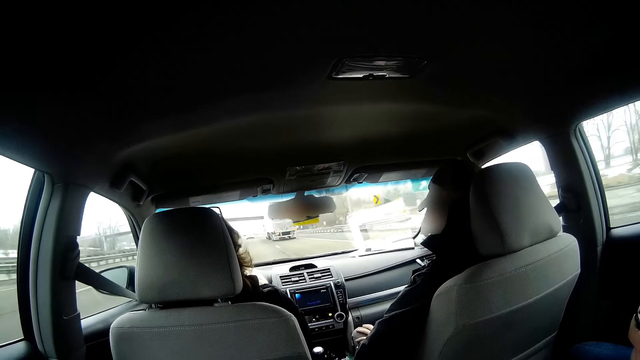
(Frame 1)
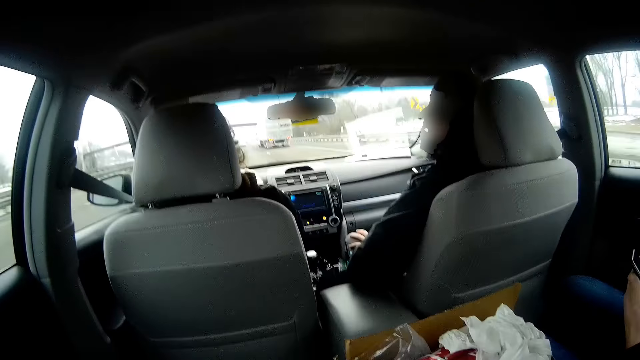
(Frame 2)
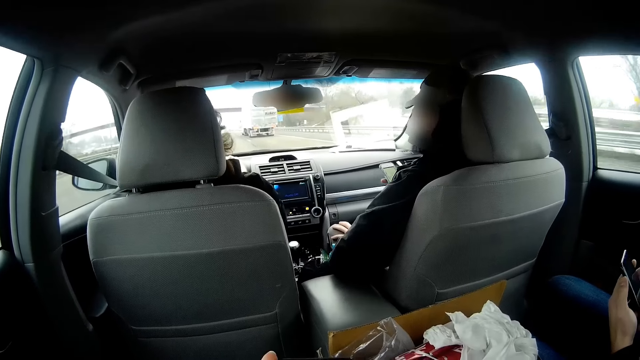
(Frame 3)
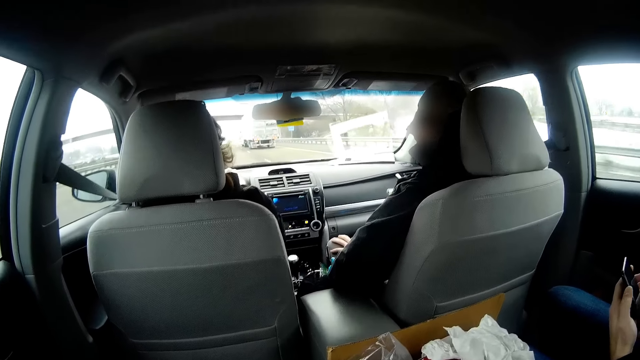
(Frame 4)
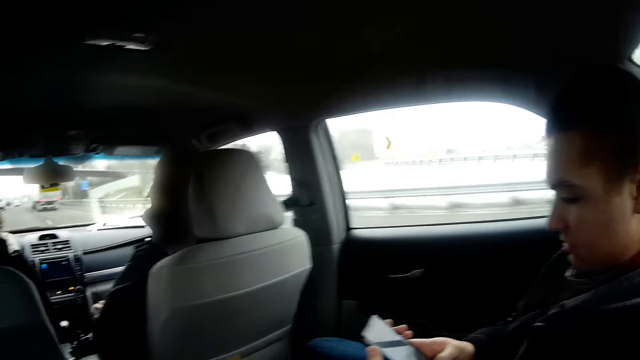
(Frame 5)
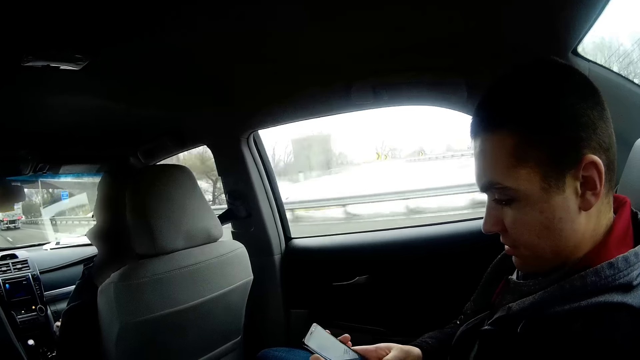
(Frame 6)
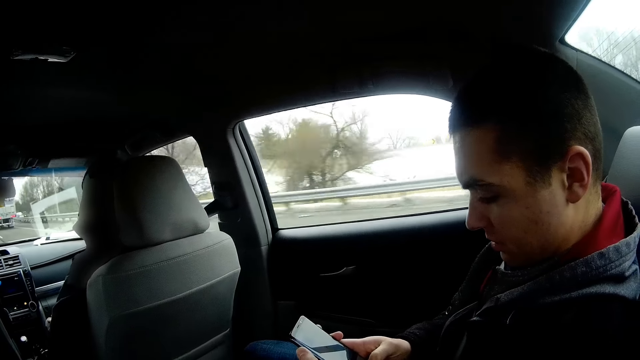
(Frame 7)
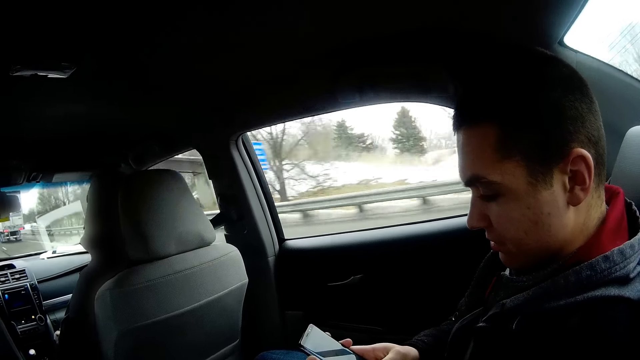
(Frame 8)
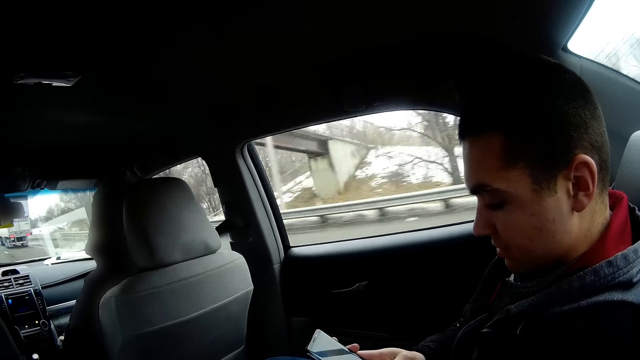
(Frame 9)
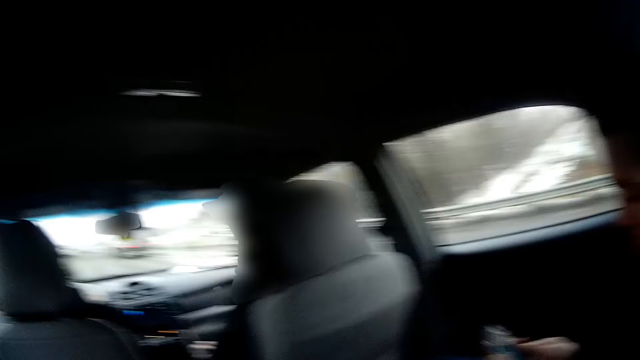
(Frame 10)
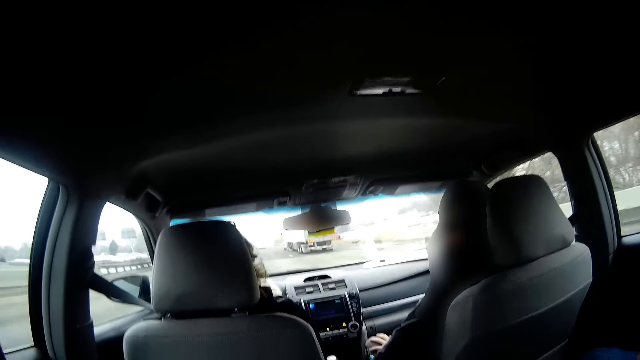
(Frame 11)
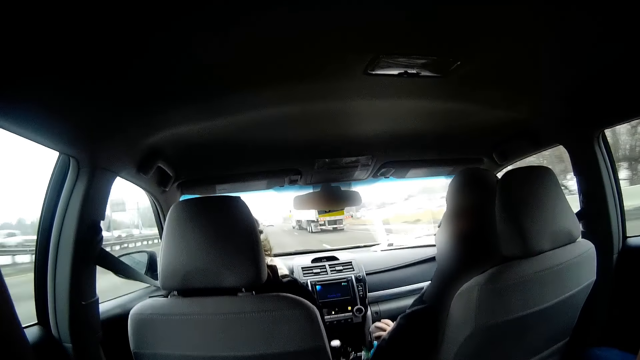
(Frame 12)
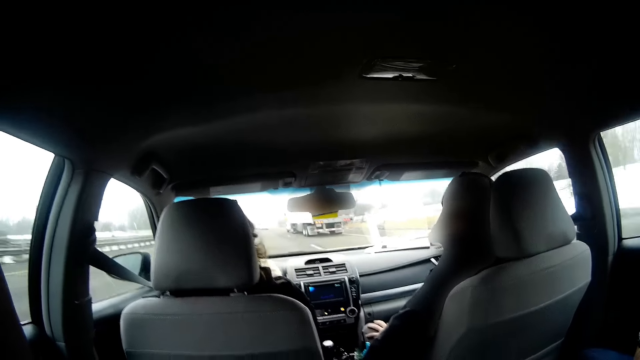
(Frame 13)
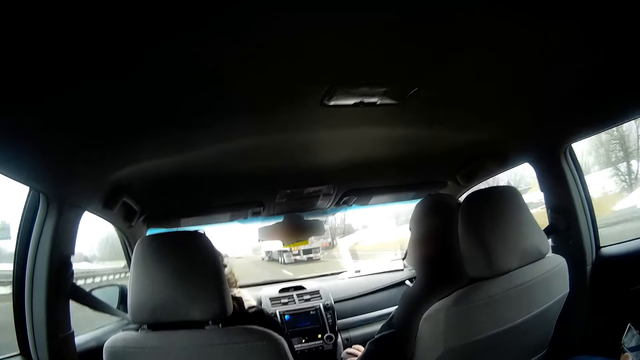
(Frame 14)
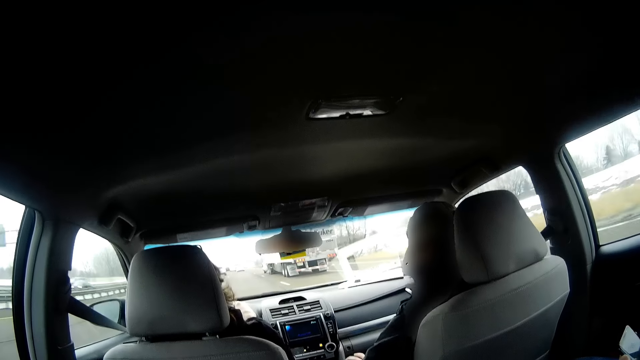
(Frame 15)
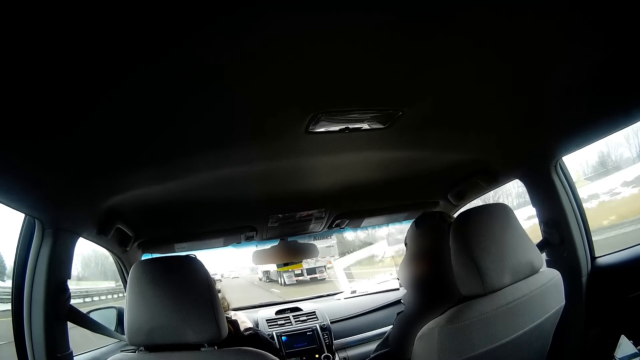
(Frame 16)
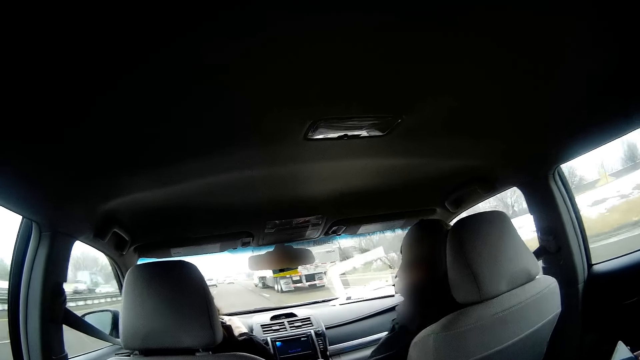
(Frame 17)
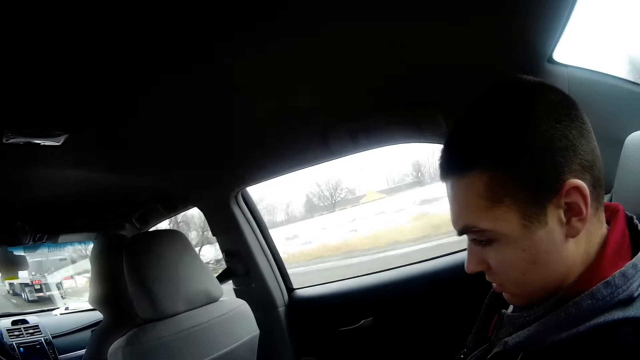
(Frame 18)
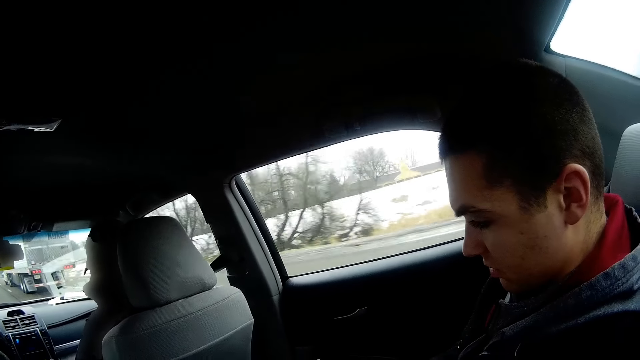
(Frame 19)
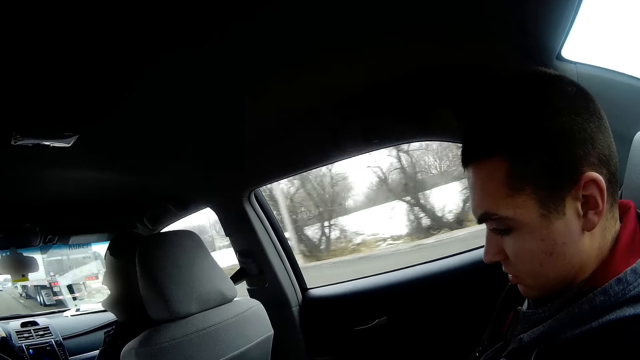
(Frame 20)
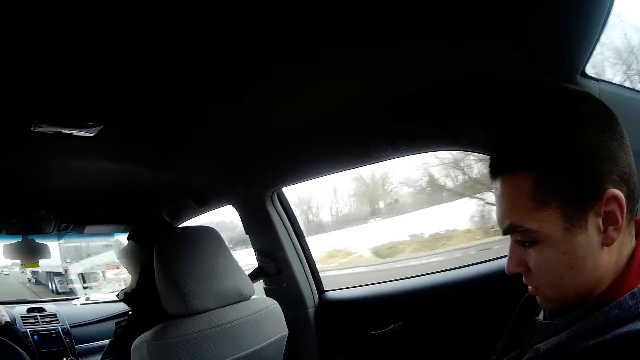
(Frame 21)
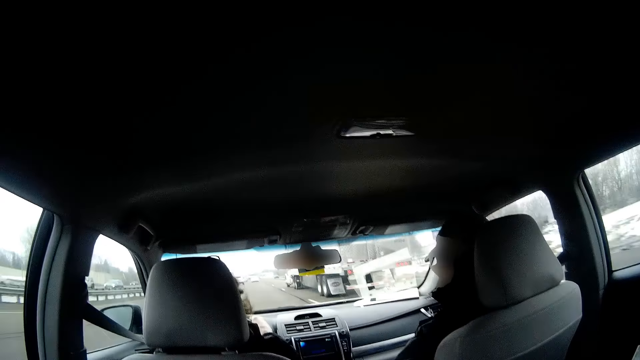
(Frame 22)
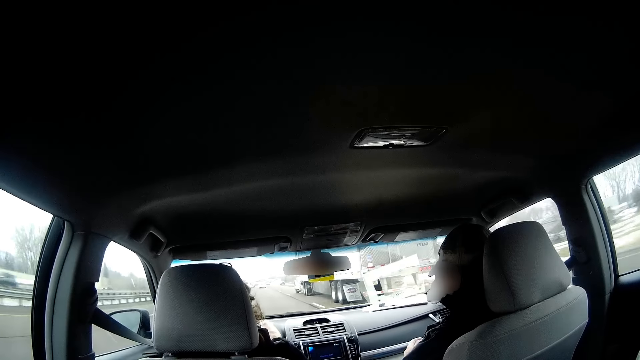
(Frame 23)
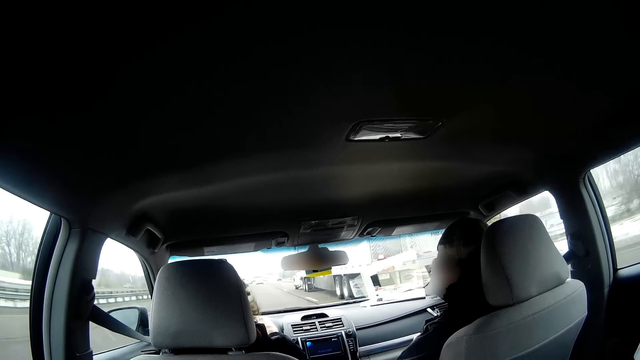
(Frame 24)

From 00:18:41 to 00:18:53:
The camera wearer turns around. They look at a man. Another man sits beside the camera wearer. A third man drives the vehicle. The camera wearer turns around. The second man operates a phone. The camera wearer looks at the first man. They turn around.

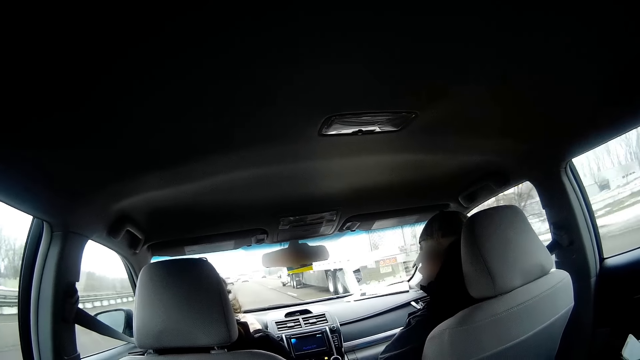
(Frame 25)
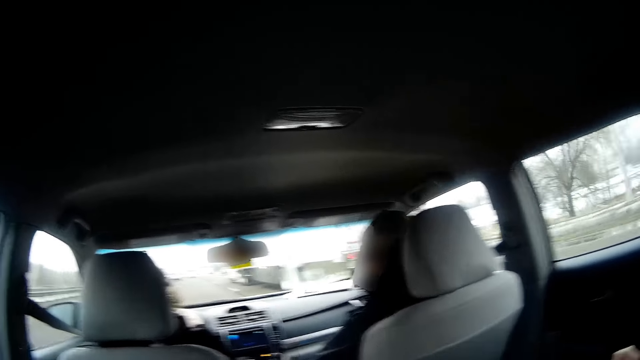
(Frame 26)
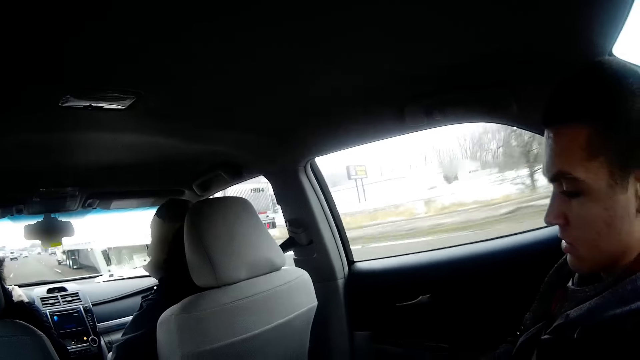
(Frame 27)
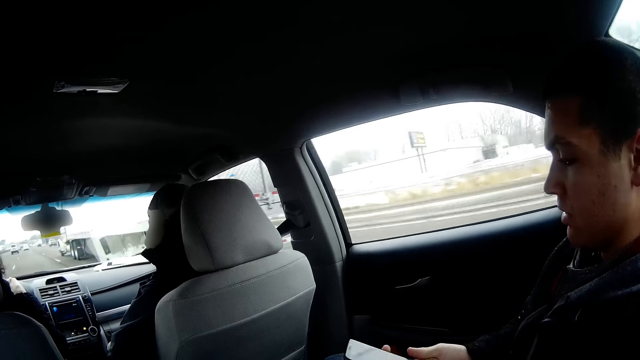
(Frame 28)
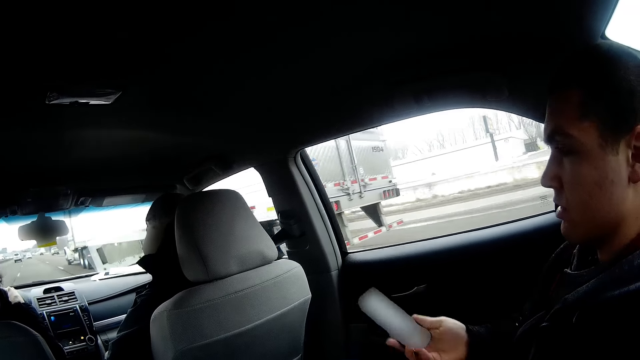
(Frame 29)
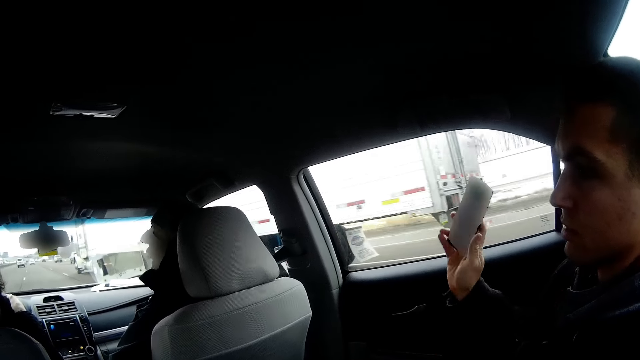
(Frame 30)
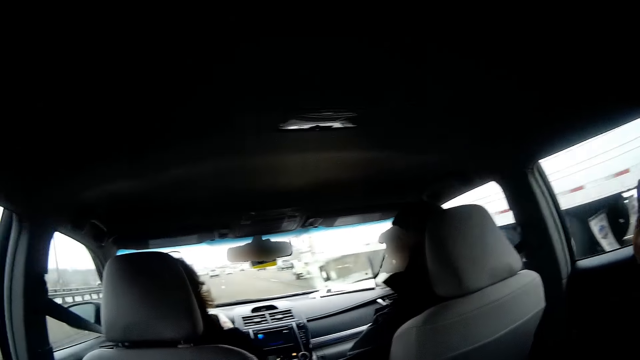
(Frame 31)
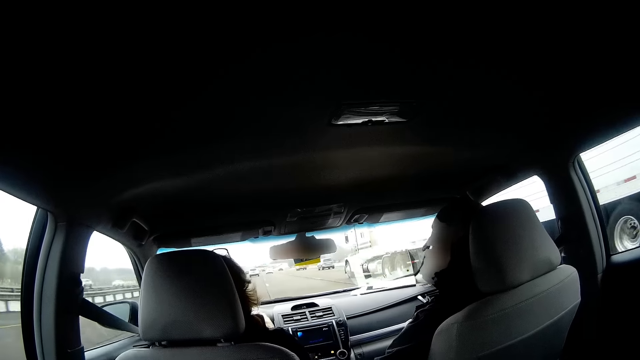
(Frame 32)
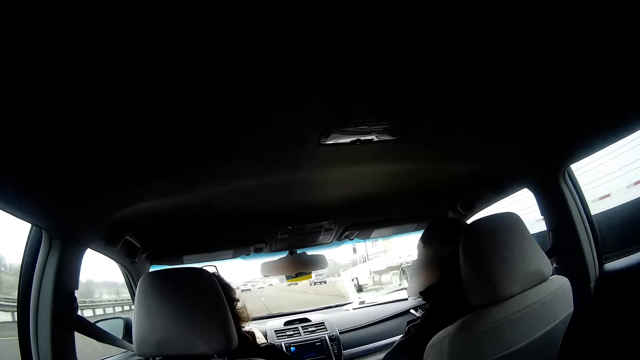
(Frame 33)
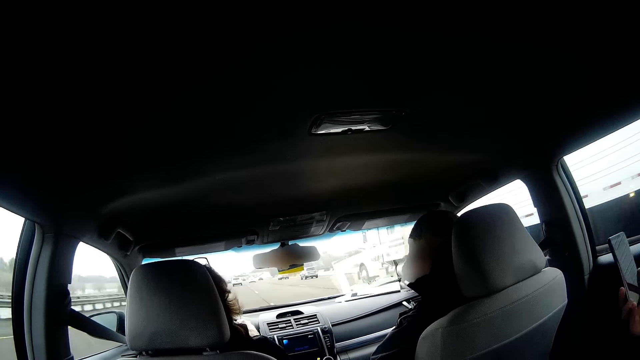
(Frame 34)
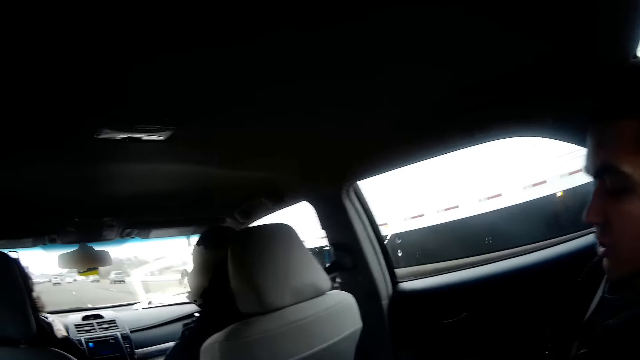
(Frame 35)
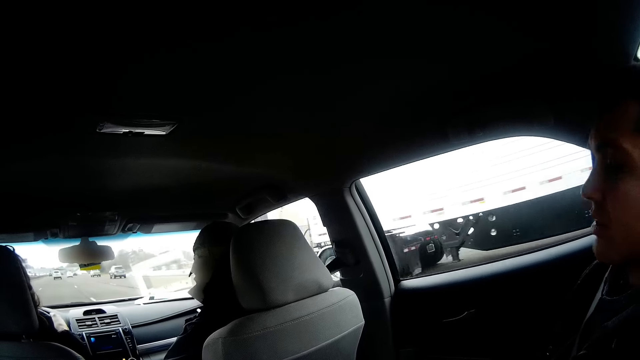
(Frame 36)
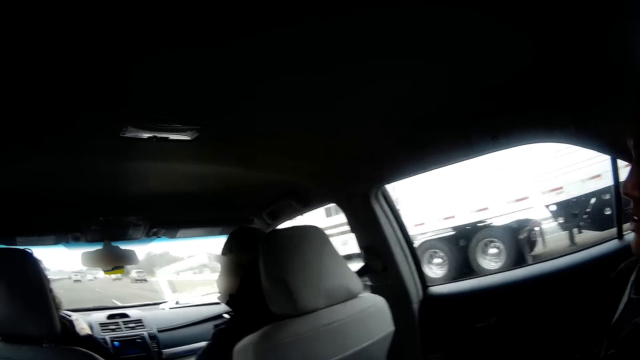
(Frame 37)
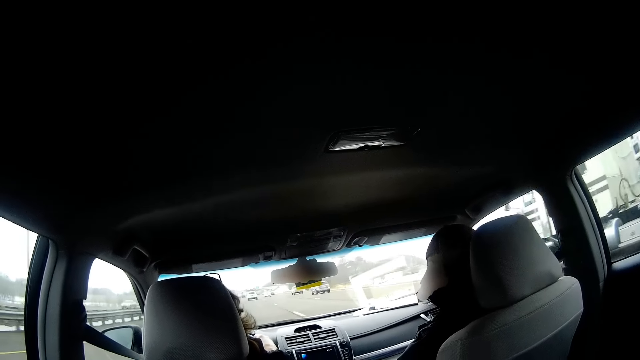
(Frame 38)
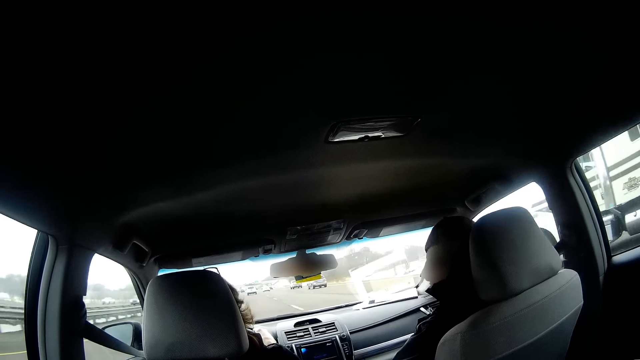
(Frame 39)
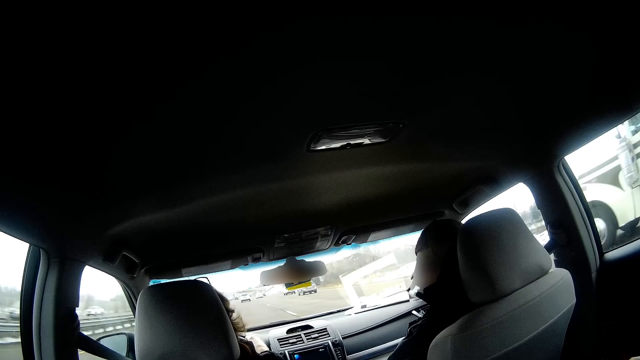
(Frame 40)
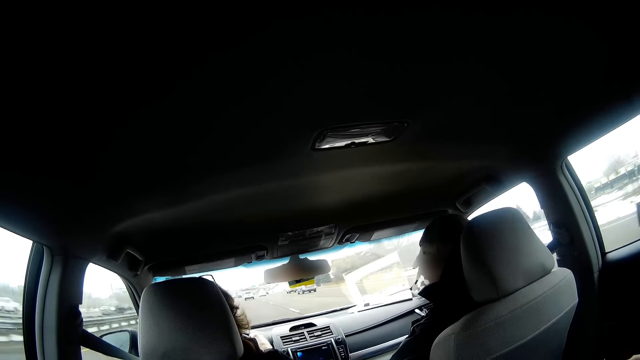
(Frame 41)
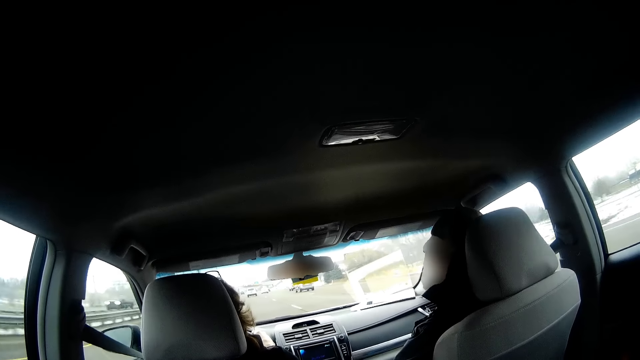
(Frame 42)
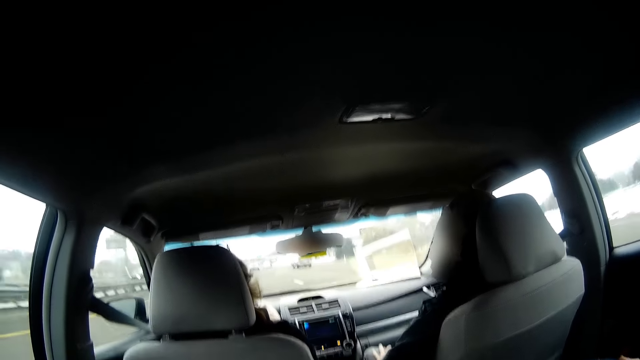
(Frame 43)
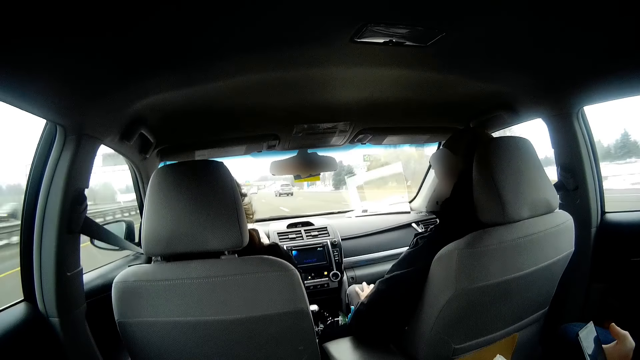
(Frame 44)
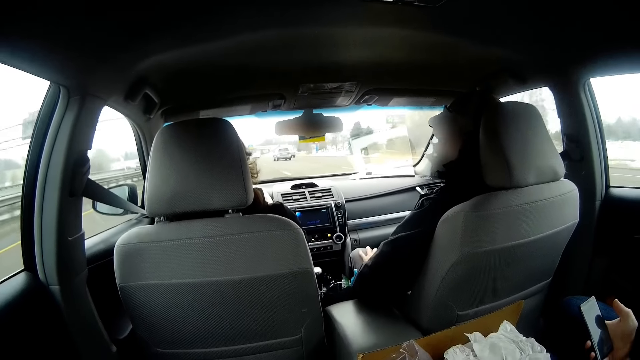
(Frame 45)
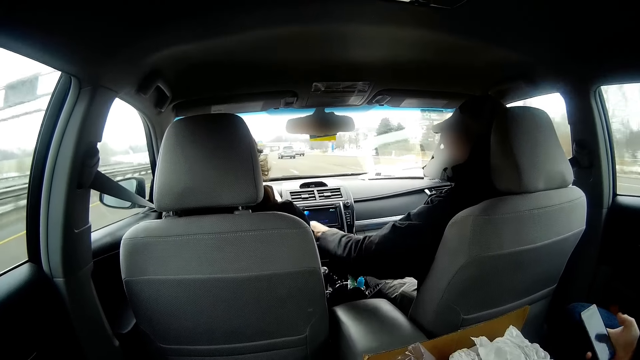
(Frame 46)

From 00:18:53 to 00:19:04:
A man drives the vehicle. The camera wearer looks at another man. The other man raises the phone up with his right hand. He interacts with a woman and a third man.
